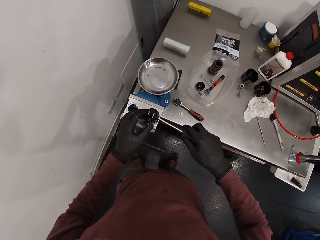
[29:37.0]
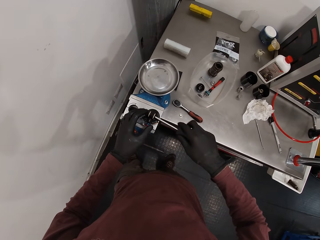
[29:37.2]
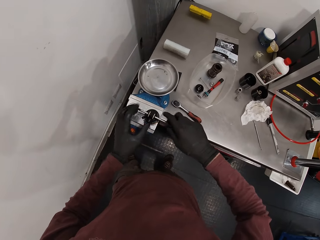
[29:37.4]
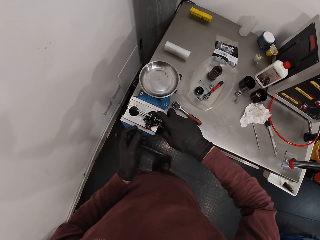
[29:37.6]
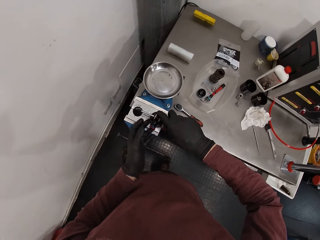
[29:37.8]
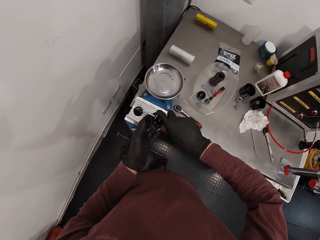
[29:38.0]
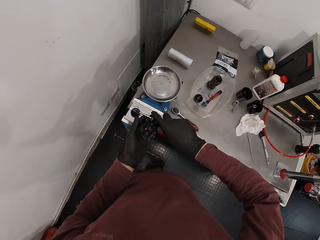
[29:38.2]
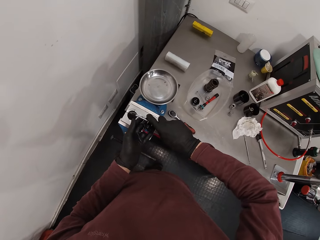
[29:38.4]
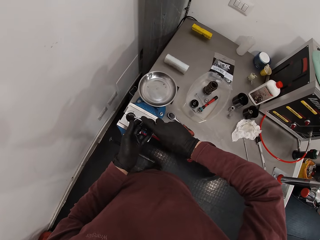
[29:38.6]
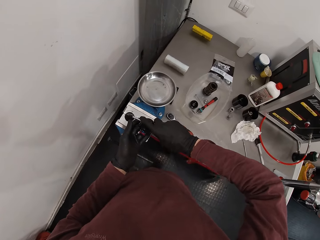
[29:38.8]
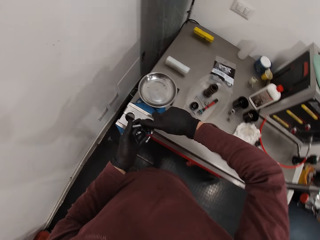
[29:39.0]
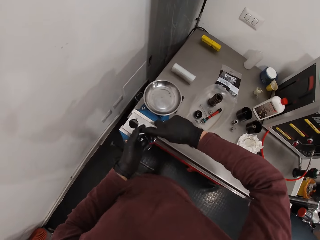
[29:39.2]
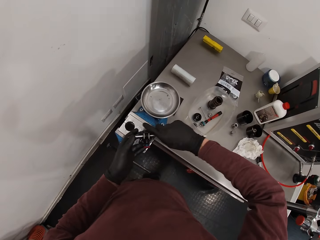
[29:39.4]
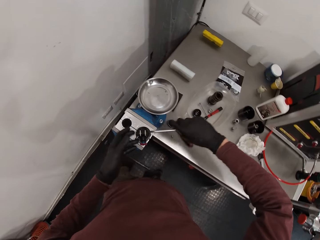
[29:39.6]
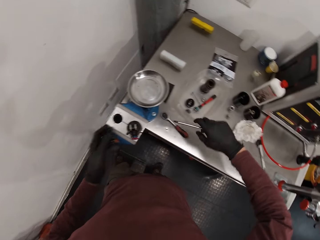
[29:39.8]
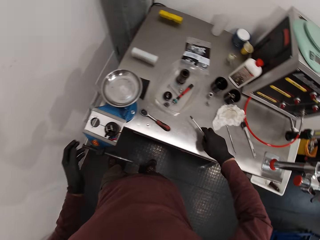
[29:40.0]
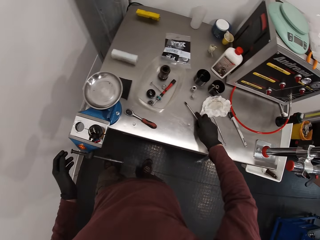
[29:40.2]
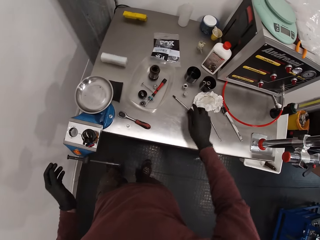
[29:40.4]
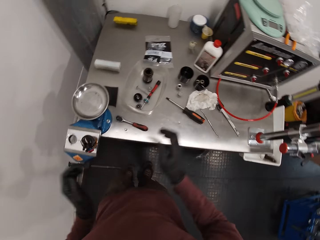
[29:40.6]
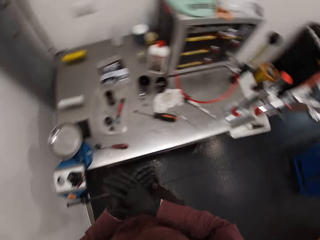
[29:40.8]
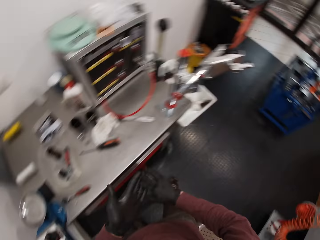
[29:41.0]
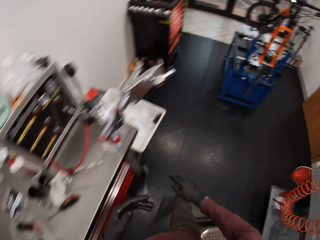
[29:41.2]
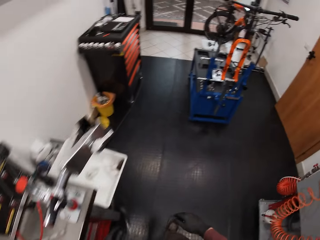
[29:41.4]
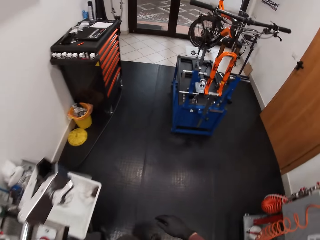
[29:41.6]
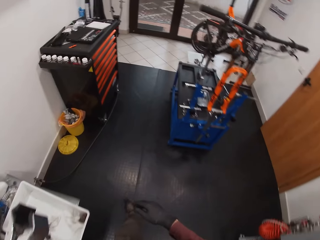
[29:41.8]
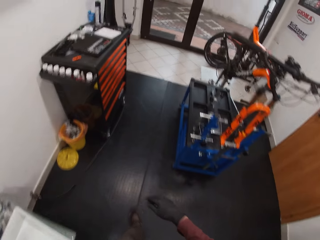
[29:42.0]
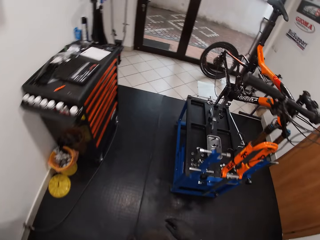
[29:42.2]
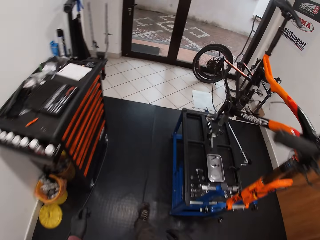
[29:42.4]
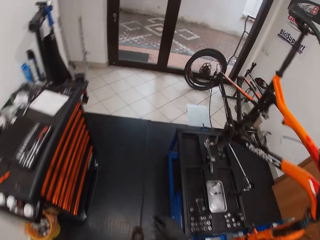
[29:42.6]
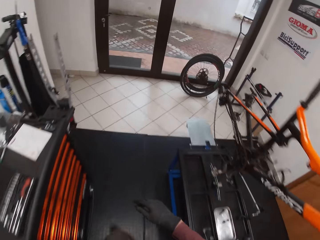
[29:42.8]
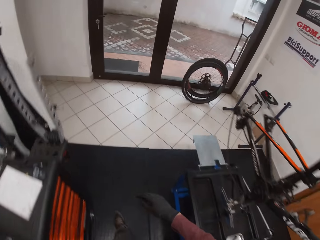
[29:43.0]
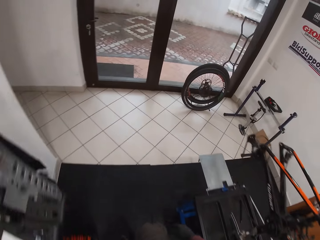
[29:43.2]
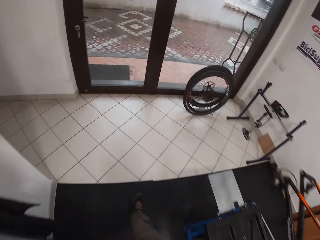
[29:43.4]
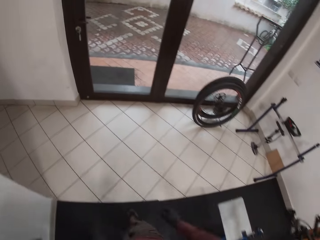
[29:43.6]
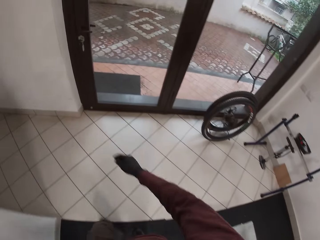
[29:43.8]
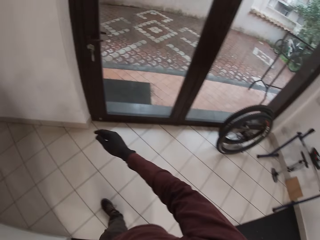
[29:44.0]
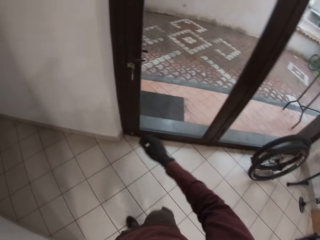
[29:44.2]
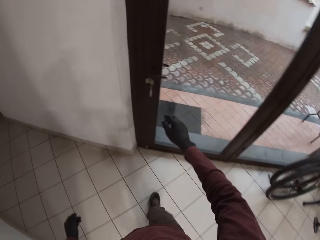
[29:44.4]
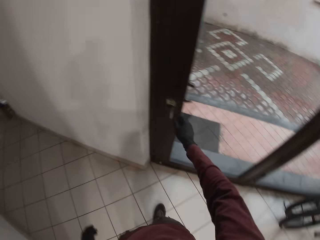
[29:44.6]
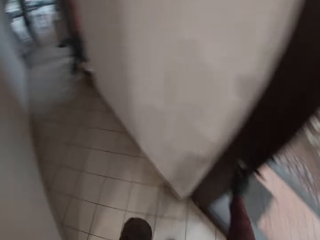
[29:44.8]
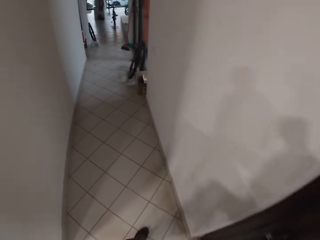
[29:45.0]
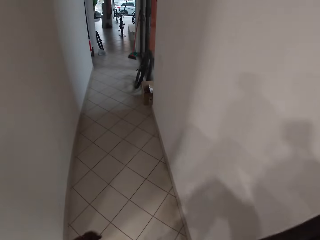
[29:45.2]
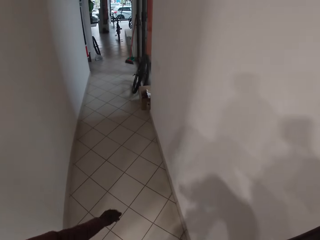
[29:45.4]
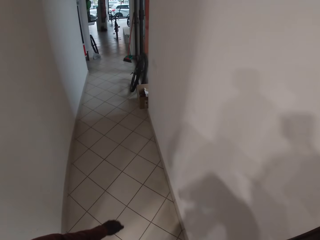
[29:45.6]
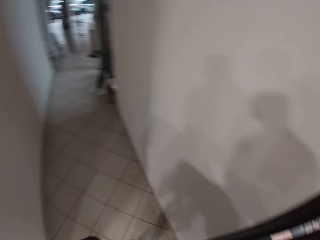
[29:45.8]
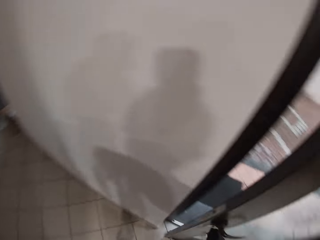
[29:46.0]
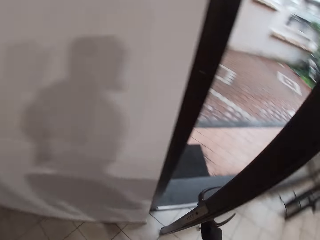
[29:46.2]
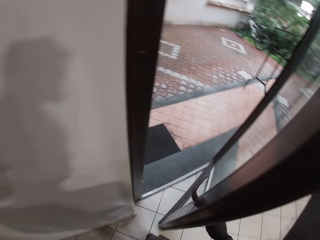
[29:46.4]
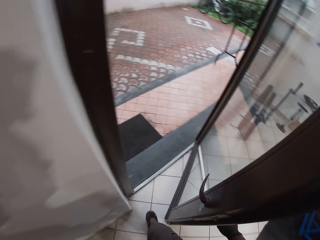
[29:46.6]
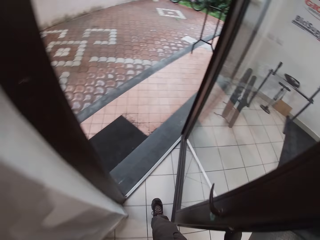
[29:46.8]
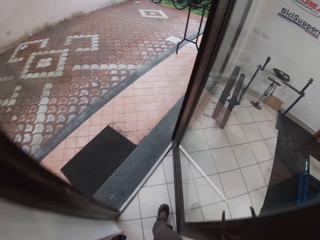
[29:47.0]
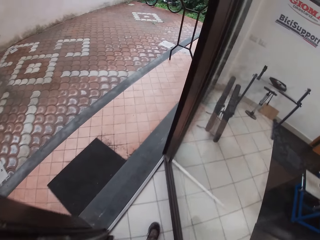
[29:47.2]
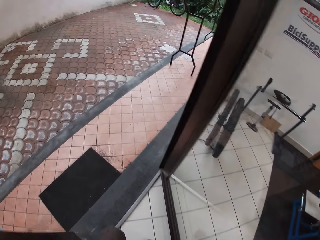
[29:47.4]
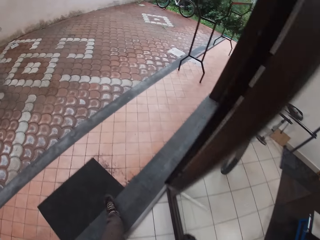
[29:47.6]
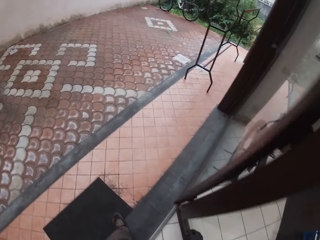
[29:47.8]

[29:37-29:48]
The camera wearer puts the screwdriver in a metal cup. He fixes the bicycle component with the screwdriver in his right hand. He rotates the screwdriver. He removes the screwdriver. He places the screwdriver on the workbench with his right hand. He wipes his hands. He walks towards a door. He walks in the store. He opens the door with his right hand. He holds the door knob. He dialogues with a lady.

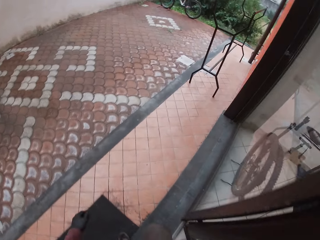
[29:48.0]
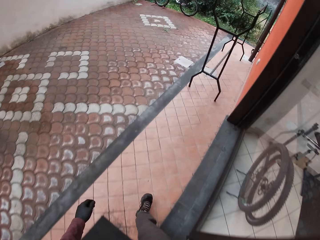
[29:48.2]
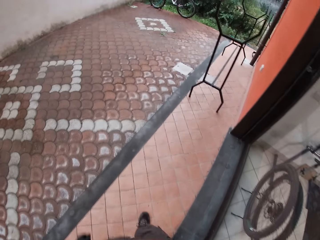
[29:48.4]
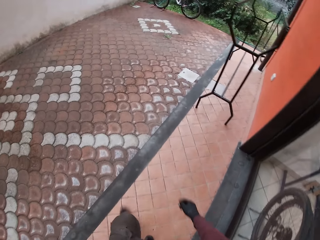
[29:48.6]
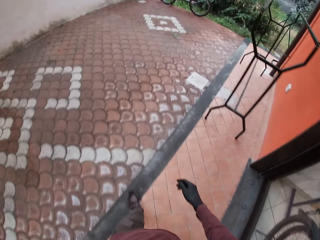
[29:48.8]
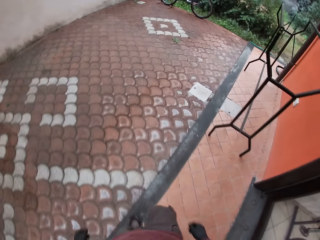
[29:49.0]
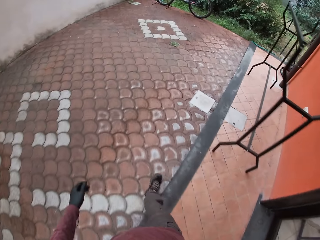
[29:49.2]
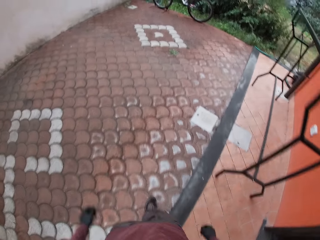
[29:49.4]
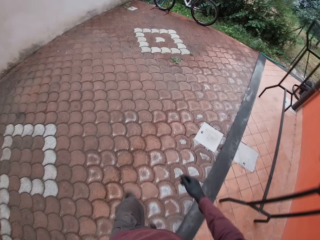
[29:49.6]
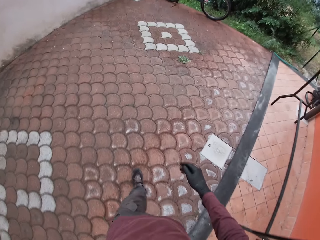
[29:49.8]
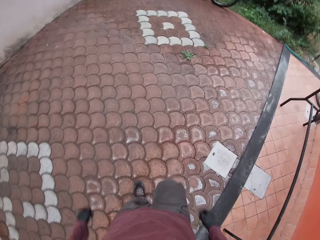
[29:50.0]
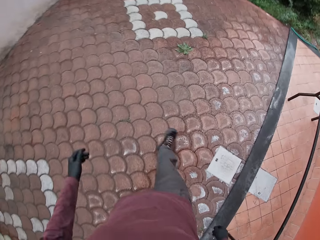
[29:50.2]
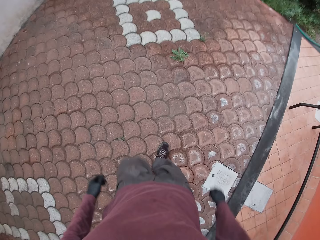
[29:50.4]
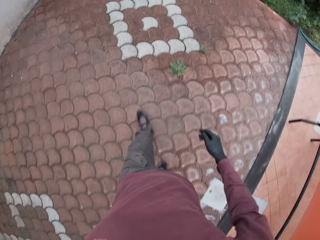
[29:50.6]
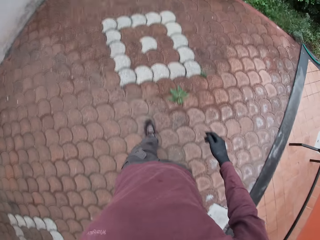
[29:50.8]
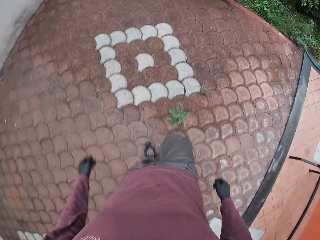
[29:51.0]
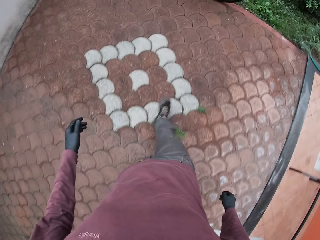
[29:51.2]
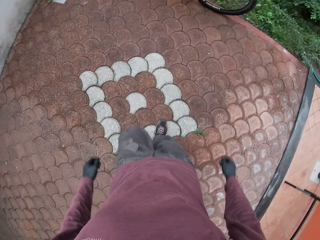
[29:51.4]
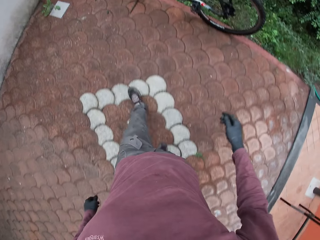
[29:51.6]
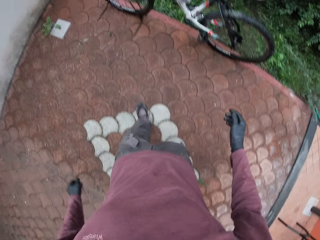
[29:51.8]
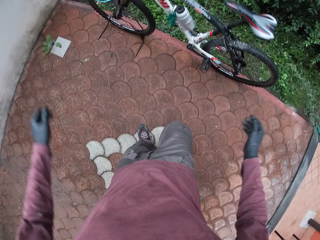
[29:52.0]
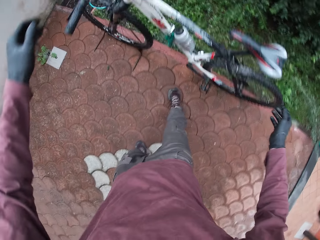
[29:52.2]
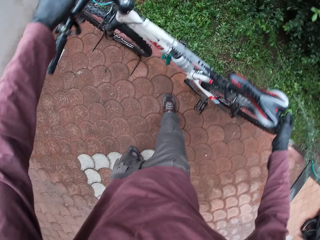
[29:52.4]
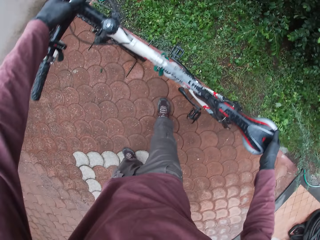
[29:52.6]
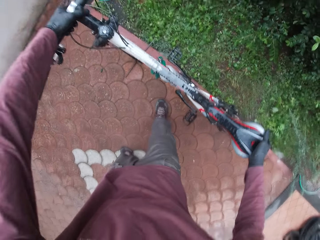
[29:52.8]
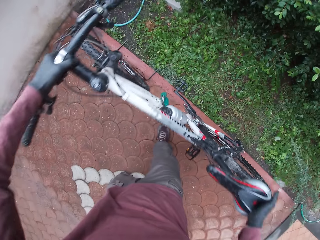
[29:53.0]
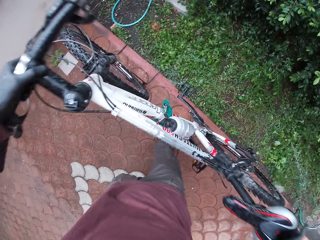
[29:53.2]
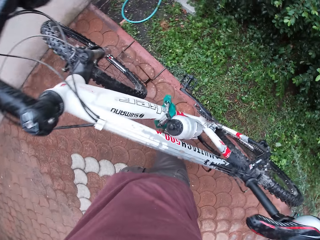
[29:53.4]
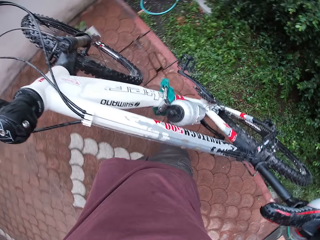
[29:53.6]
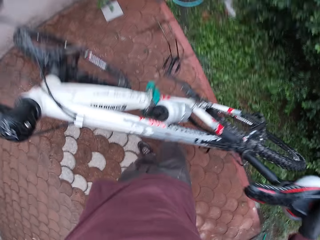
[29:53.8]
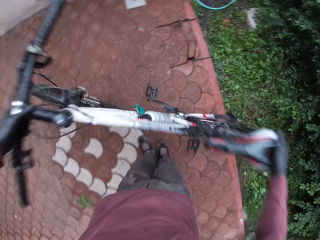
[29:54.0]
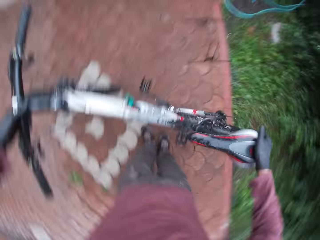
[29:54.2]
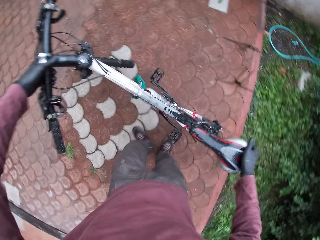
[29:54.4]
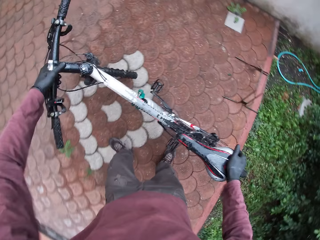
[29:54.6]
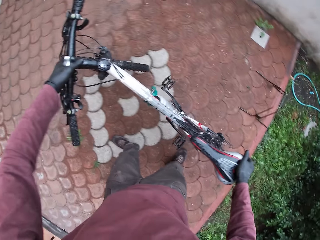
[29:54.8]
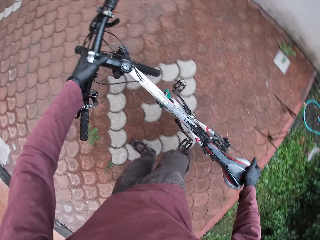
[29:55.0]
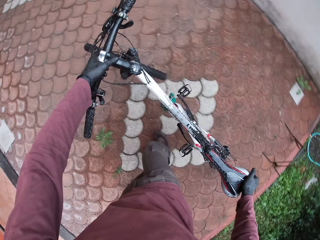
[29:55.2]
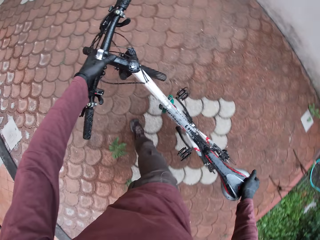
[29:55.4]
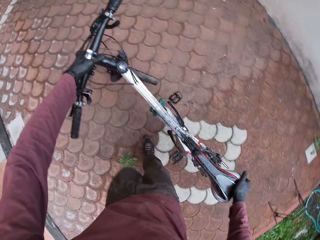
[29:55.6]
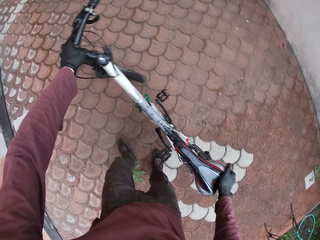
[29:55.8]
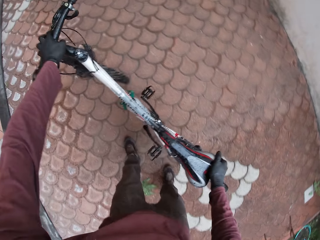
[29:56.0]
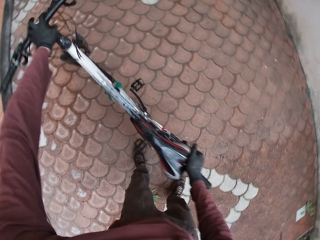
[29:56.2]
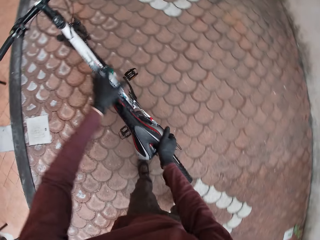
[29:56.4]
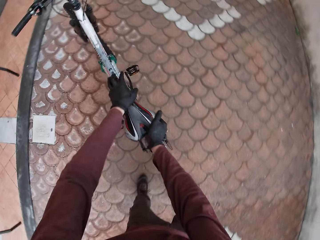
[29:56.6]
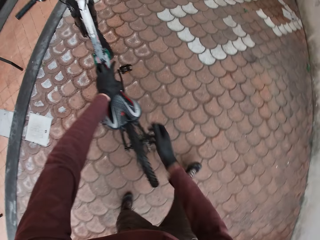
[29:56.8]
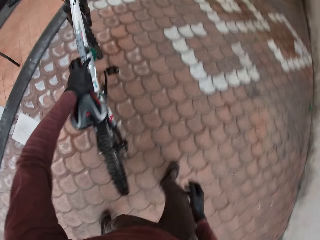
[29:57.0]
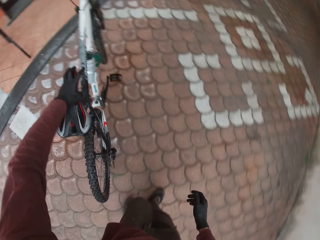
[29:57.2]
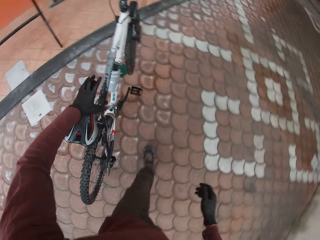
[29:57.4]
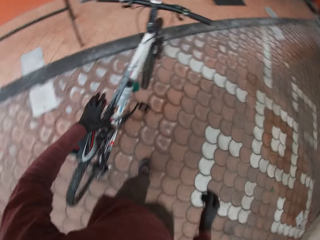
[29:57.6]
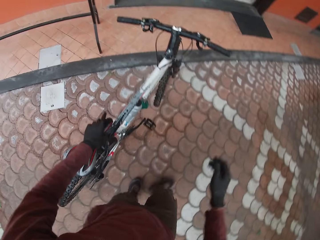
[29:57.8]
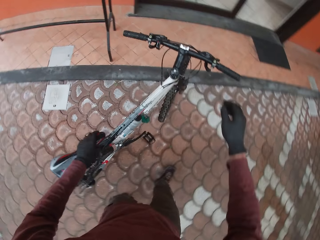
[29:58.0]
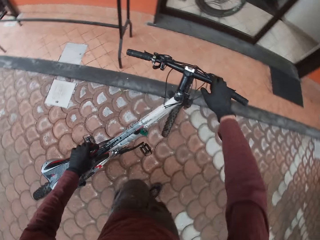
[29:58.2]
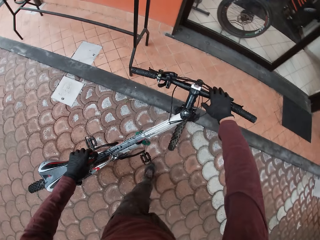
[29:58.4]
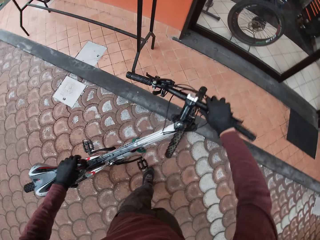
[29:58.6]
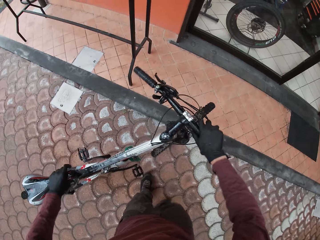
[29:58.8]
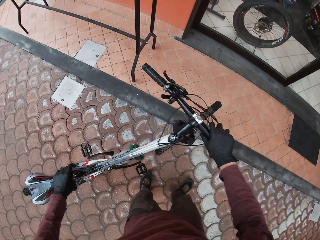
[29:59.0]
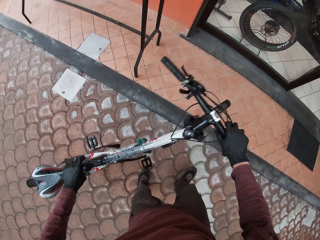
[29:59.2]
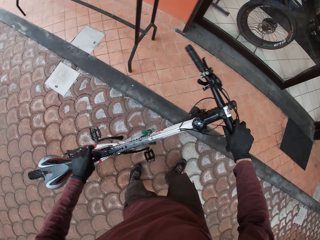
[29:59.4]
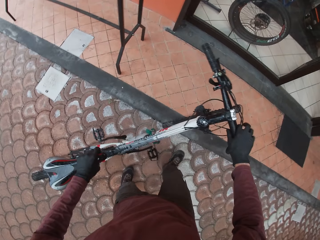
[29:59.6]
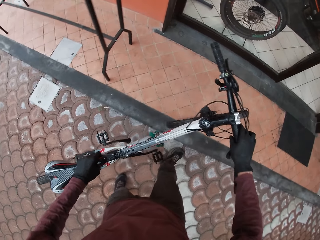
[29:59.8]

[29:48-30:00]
The camera wearer walks out the door. He walks towards a bicycle. He walks out on the compound. He holds the bicycle. He lifts the bicycle with both hands. He hits the bicycle on the ground. He moves the bicycle towards the door with both hands.
